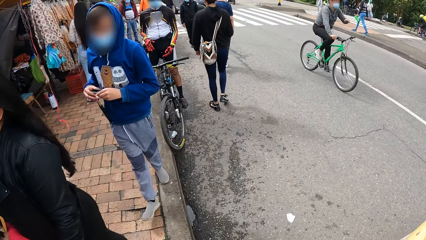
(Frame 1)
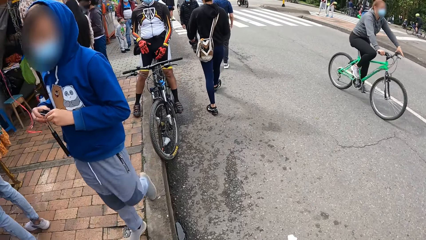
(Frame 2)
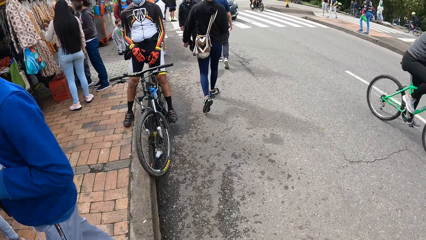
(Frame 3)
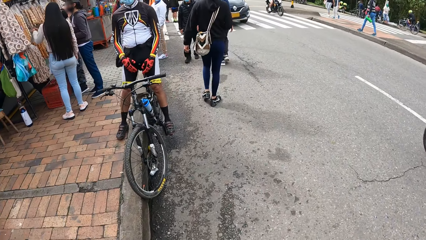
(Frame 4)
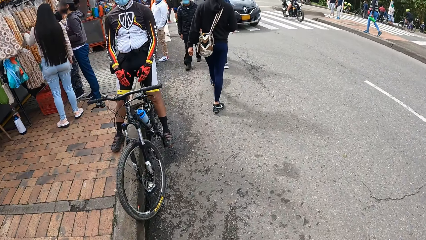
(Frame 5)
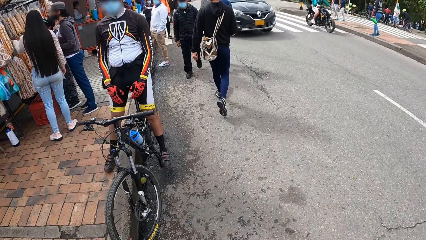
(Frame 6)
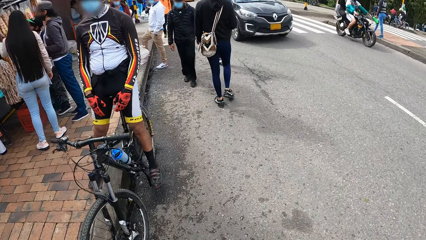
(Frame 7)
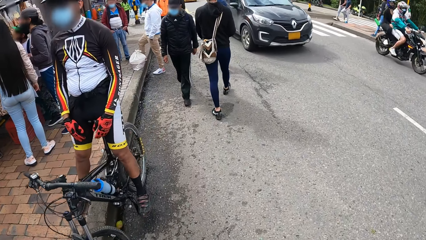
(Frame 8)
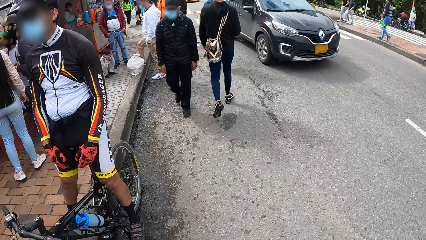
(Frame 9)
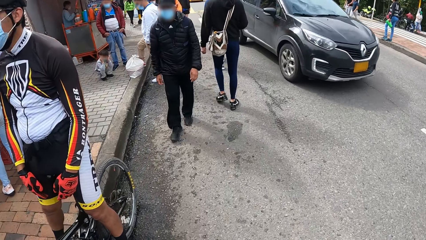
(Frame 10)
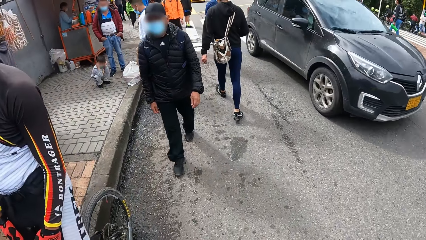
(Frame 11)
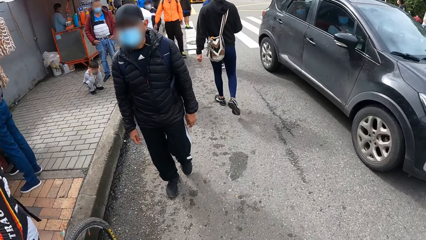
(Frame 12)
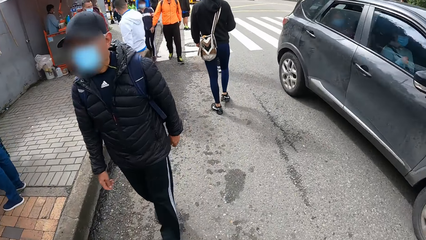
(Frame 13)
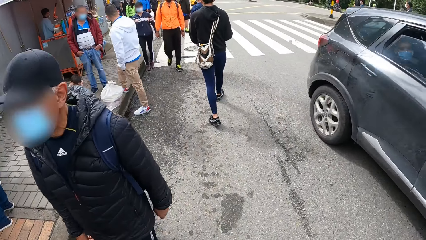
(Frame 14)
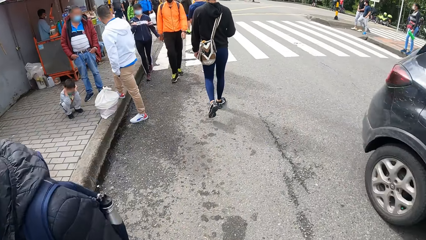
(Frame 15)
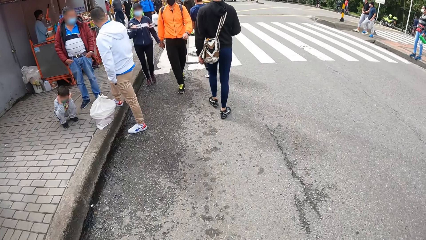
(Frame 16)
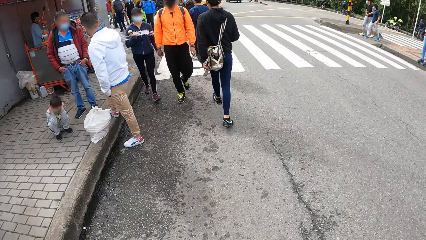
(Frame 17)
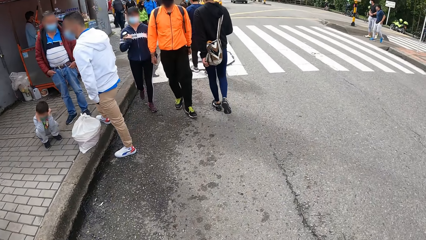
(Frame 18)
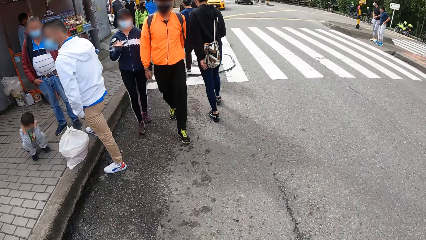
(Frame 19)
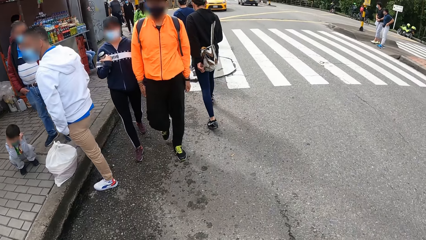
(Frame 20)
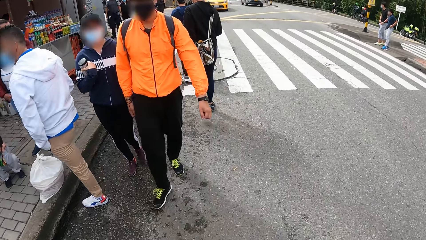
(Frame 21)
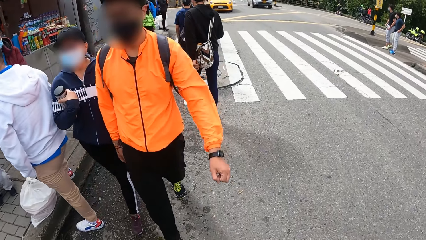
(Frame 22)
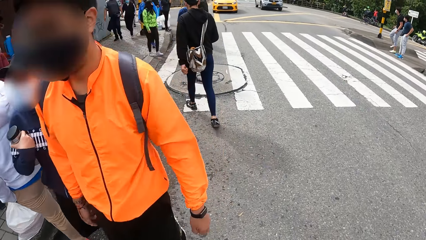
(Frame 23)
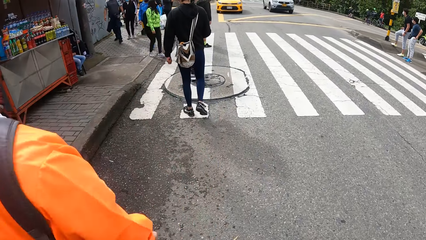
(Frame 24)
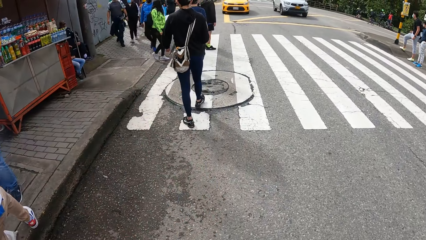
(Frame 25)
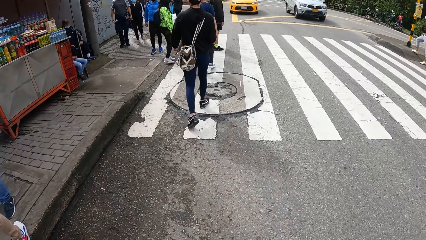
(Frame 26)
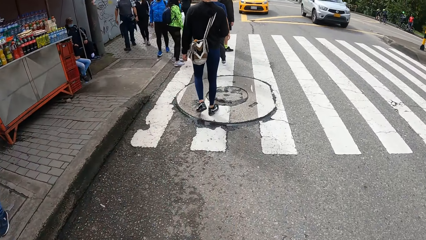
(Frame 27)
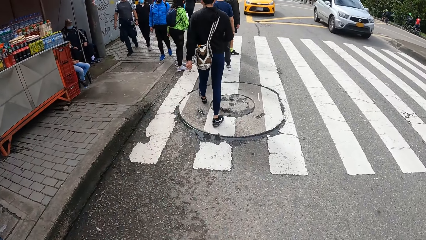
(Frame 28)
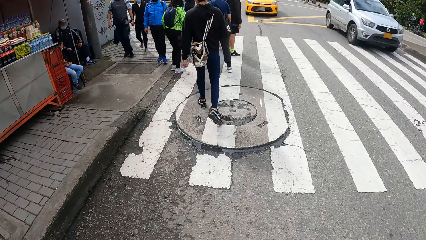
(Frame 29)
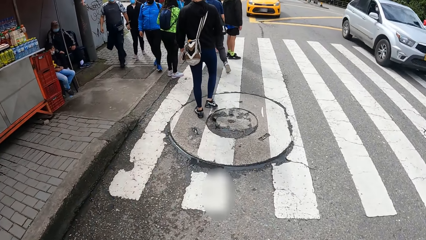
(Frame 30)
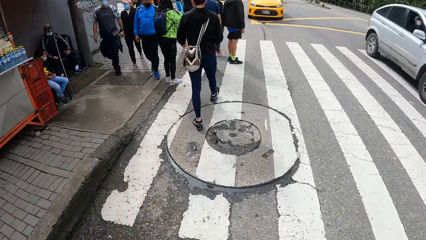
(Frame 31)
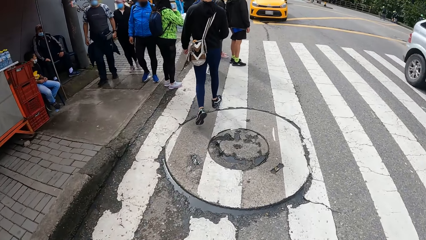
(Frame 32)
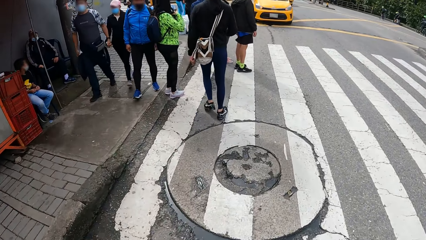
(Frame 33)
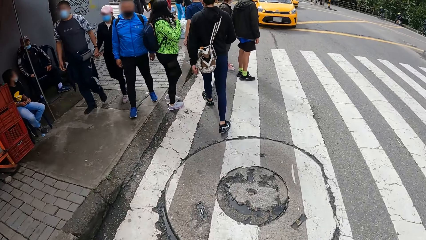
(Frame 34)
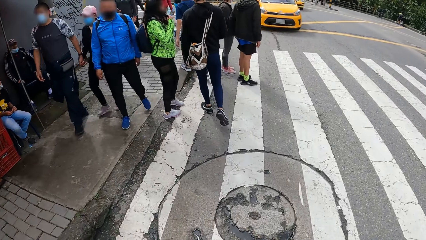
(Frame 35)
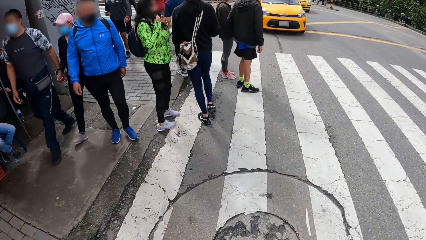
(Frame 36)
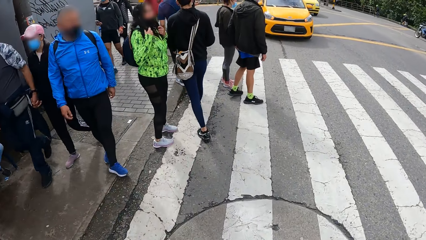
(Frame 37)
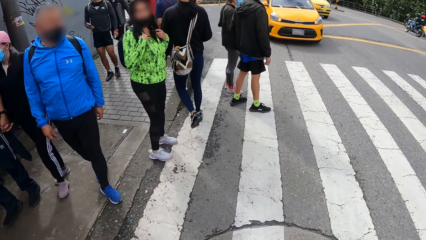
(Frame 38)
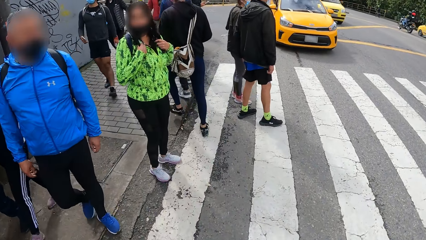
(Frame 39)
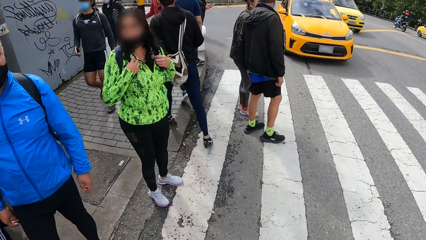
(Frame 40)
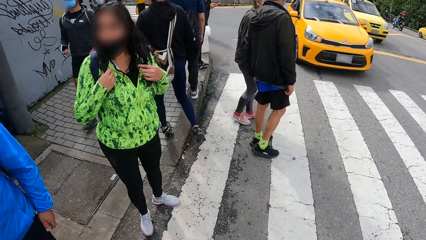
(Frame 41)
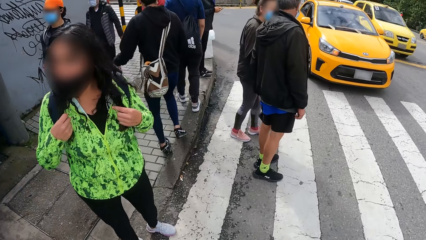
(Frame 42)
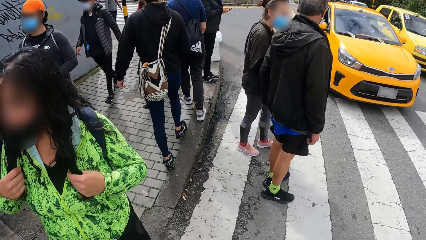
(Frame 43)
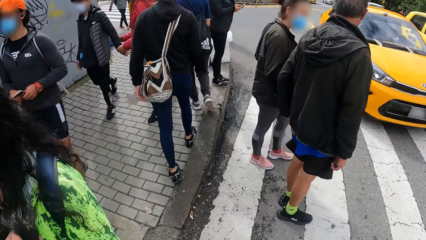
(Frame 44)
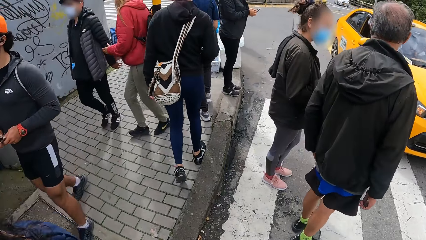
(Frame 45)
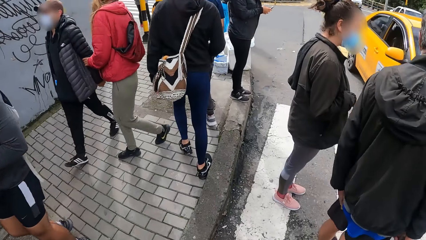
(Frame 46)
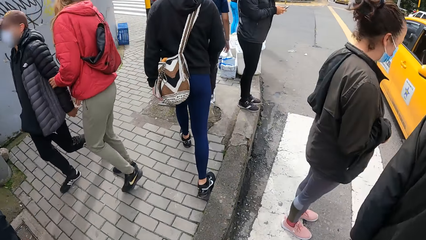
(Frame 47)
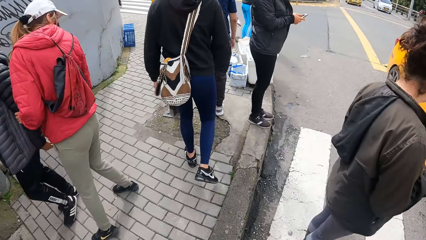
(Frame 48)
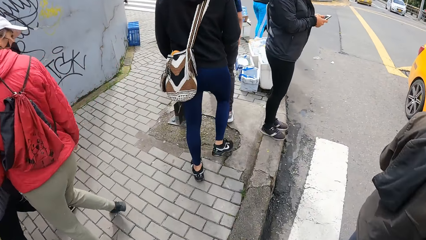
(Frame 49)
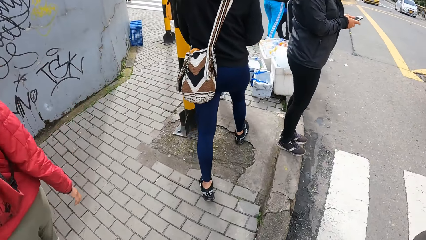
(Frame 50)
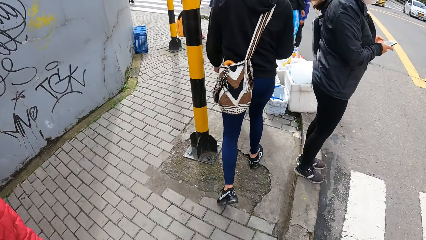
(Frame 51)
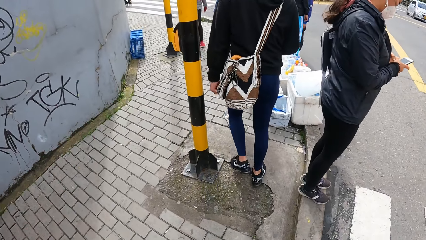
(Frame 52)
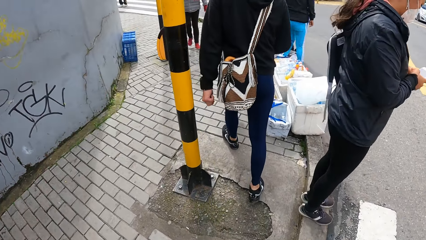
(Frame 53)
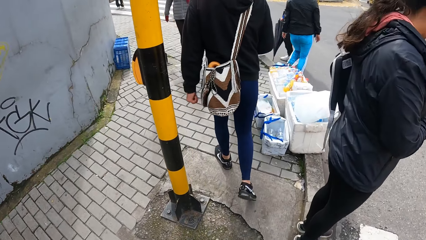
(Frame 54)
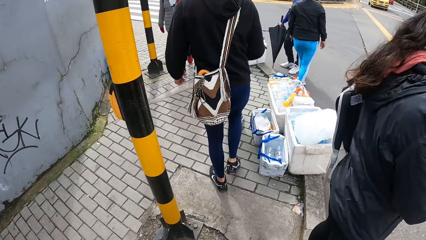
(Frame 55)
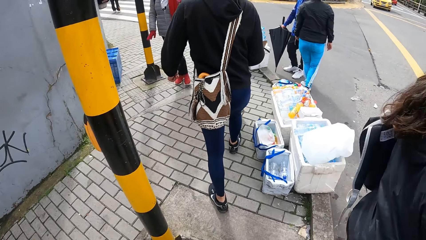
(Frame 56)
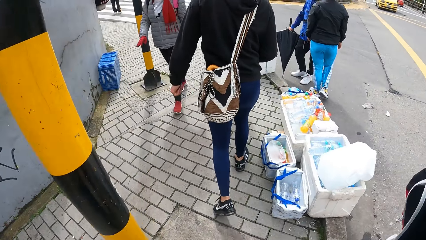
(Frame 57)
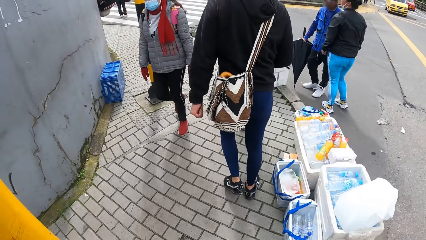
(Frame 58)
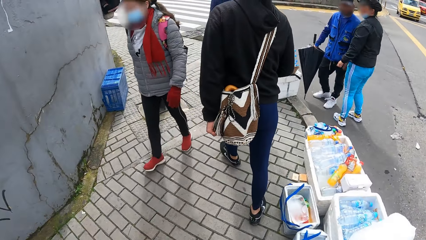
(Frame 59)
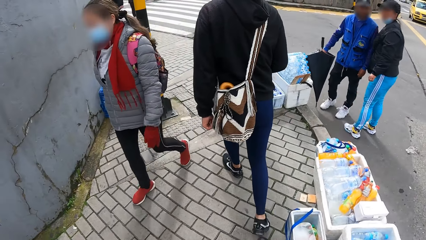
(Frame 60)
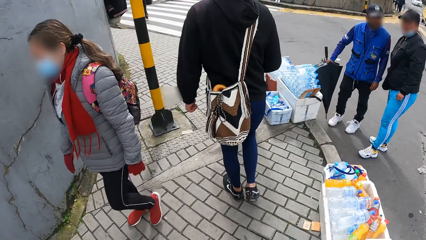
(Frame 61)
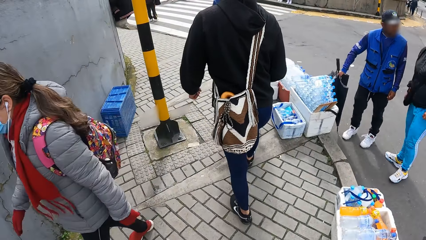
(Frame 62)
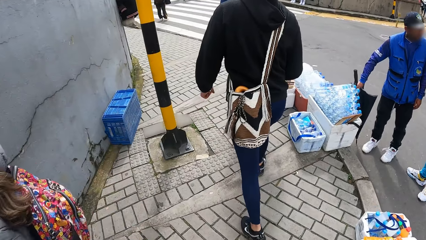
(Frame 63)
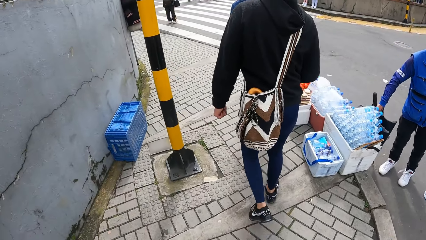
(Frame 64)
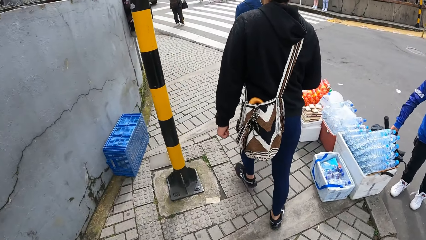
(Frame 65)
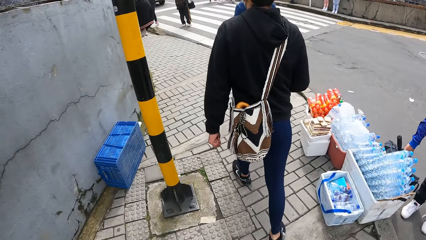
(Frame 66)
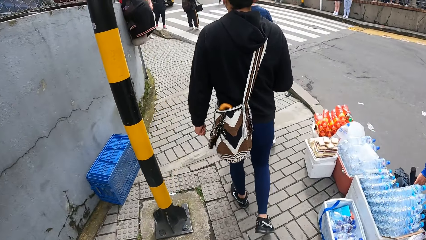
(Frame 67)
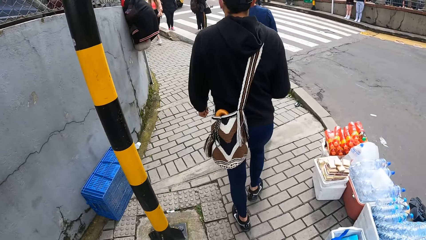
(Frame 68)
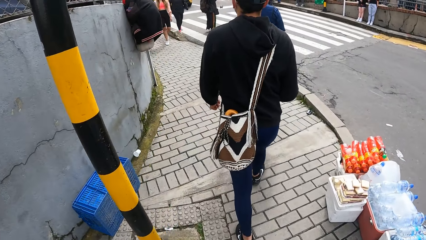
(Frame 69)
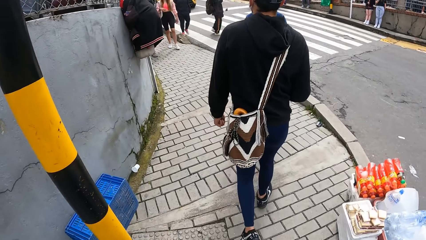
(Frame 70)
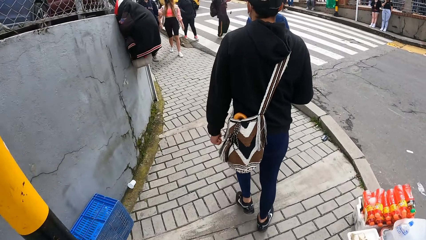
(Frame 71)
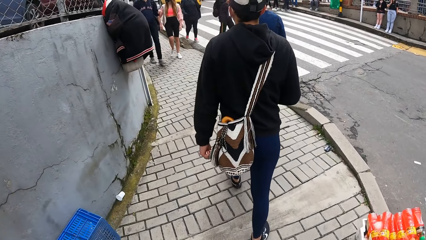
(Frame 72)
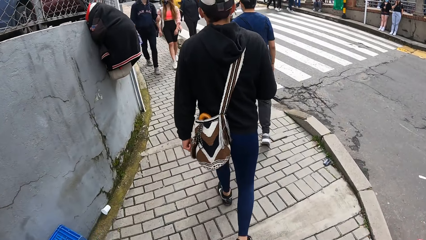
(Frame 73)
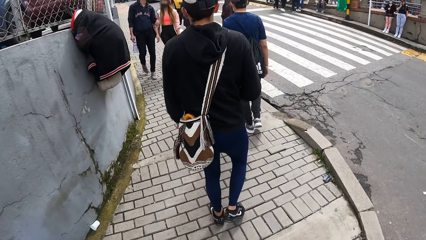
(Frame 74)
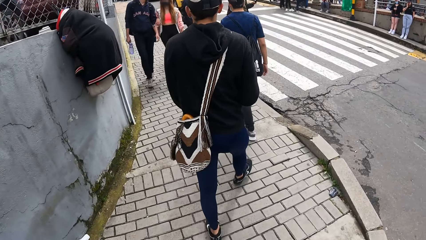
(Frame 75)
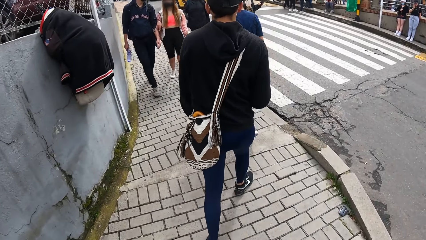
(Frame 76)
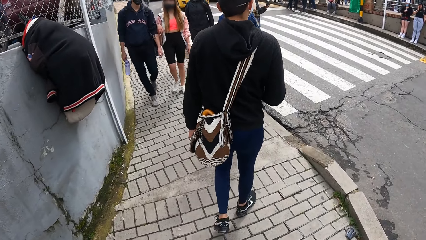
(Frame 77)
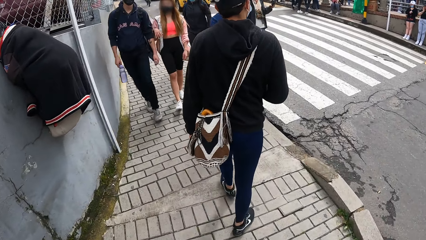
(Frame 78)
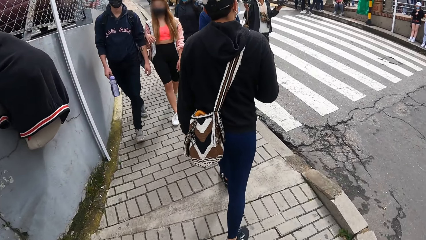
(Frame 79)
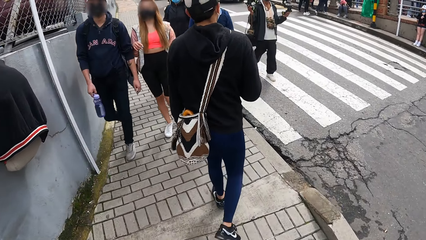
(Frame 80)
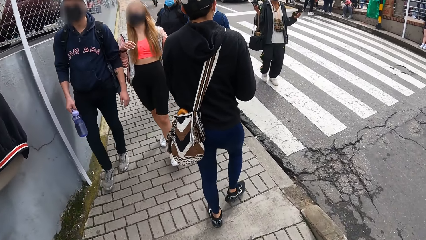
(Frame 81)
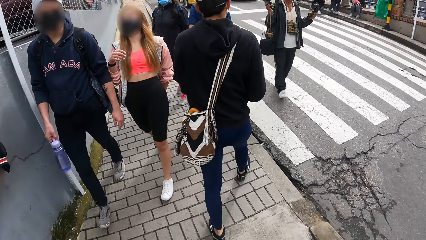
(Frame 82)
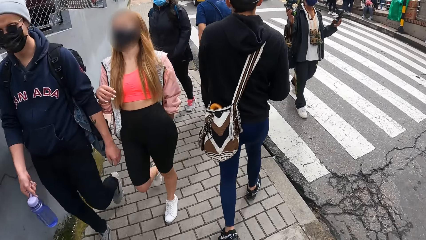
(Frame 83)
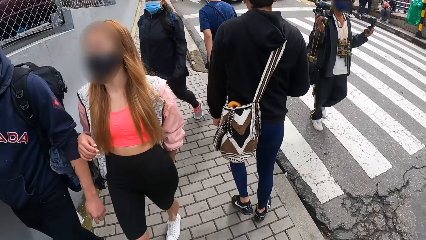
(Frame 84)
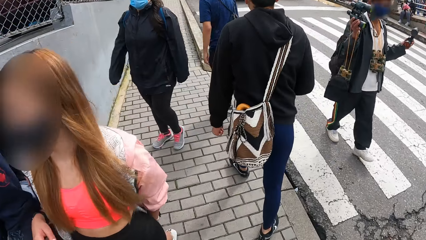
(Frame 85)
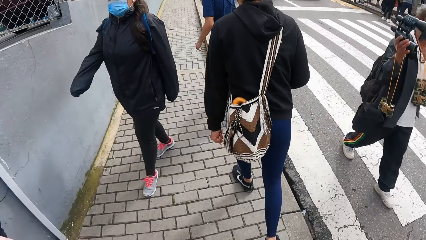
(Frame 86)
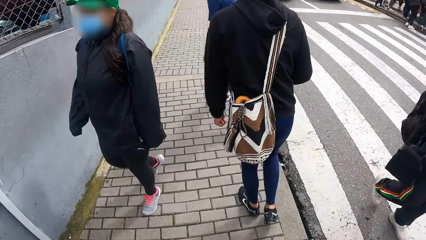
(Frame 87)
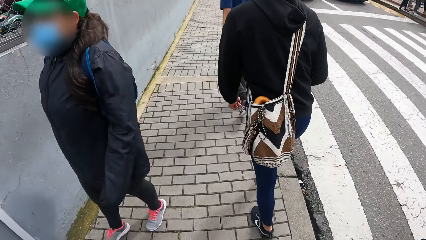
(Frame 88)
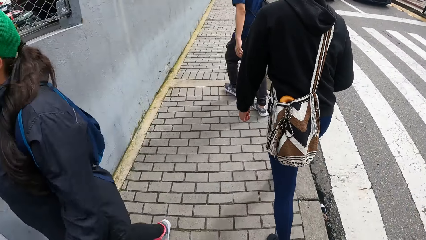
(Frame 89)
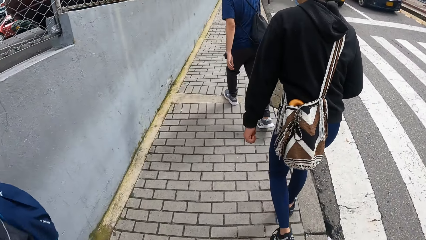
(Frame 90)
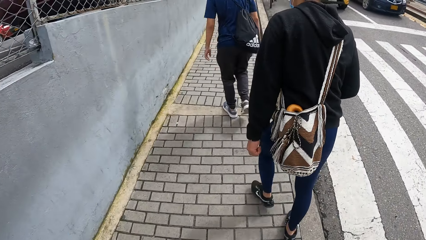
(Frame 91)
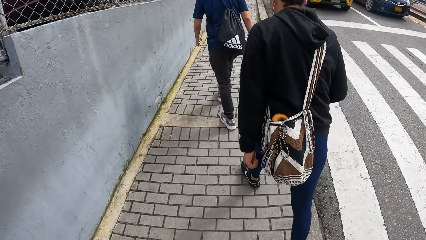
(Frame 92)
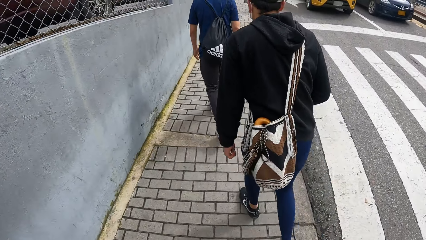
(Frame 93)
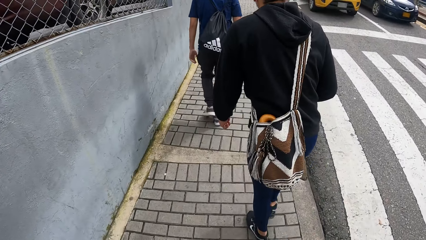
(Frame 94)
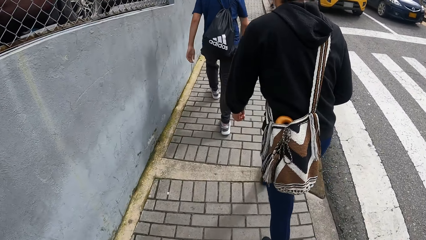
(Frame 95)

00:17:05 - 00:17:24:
A black car drives past the camera wearer on the road. A silver jeep drives past the camera wearer on the road. A yellow car drives past the camera wearer on the road. The camera wearer turns left on the sidewalk.
